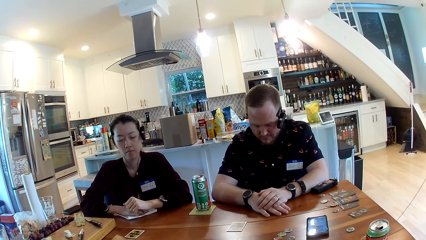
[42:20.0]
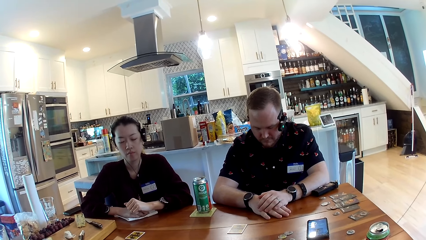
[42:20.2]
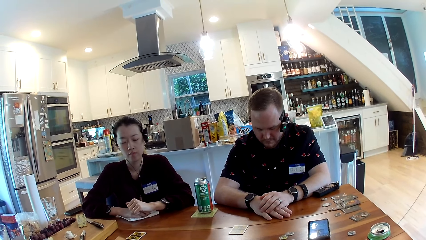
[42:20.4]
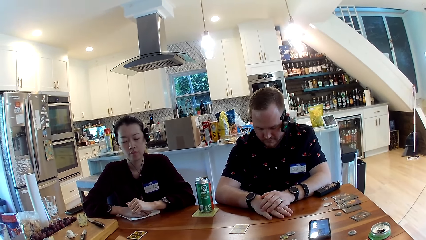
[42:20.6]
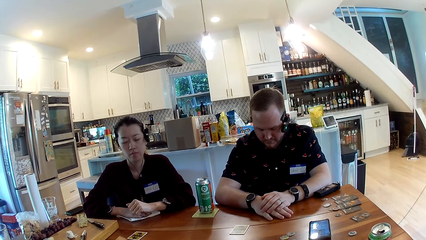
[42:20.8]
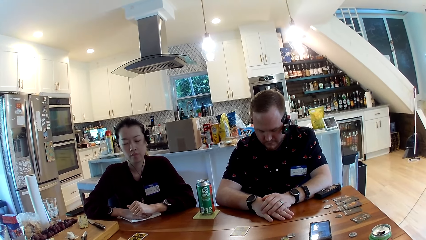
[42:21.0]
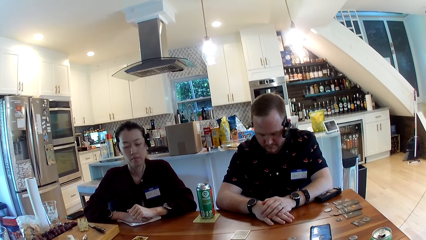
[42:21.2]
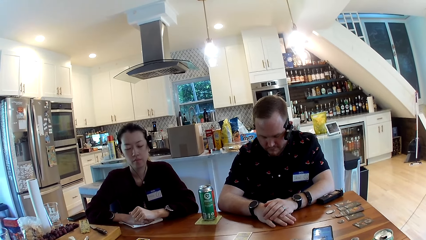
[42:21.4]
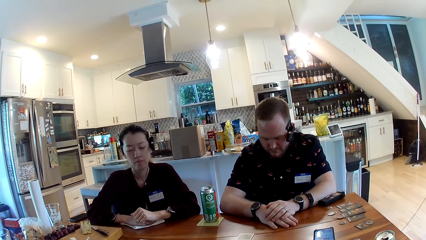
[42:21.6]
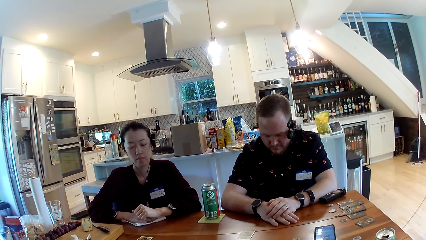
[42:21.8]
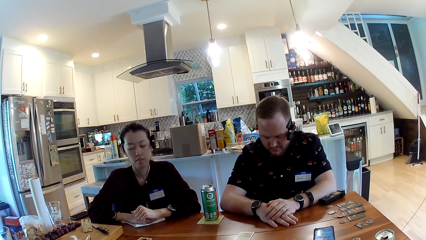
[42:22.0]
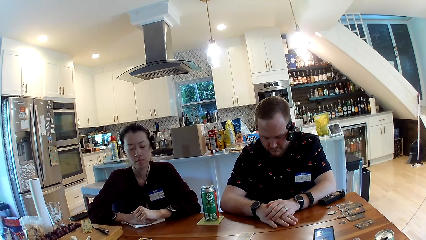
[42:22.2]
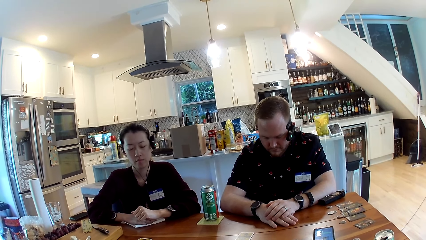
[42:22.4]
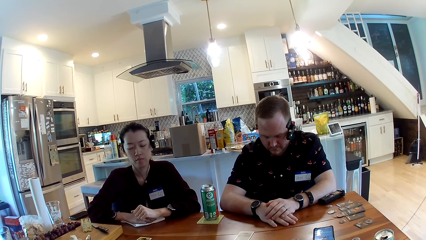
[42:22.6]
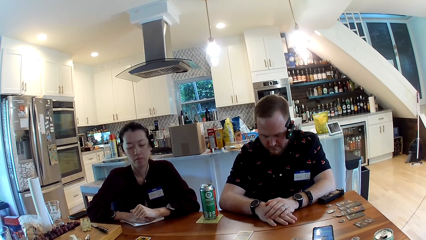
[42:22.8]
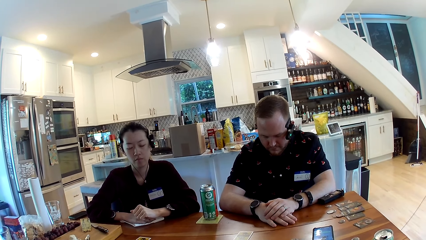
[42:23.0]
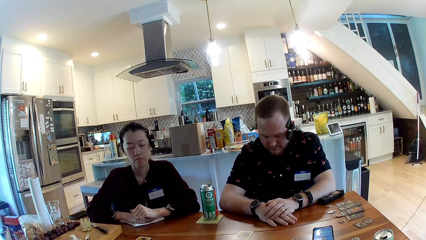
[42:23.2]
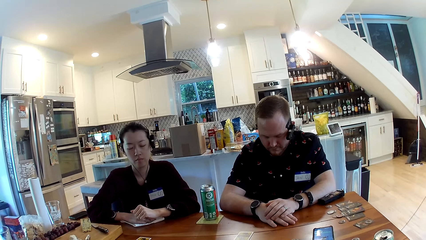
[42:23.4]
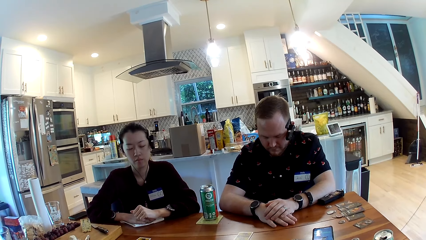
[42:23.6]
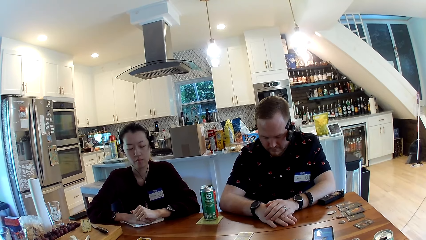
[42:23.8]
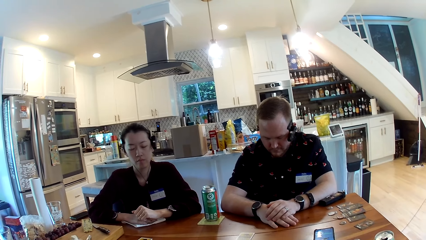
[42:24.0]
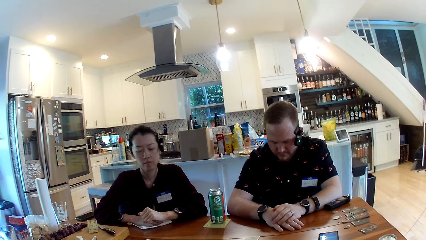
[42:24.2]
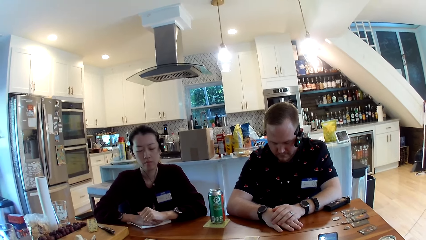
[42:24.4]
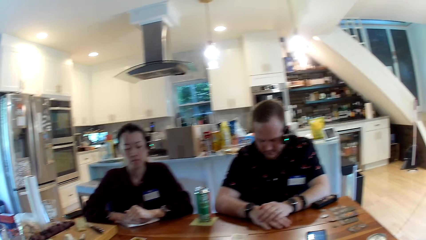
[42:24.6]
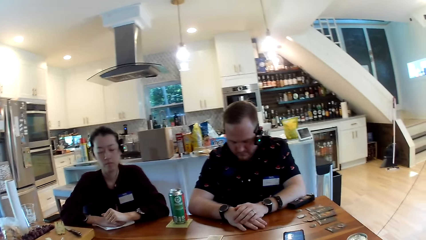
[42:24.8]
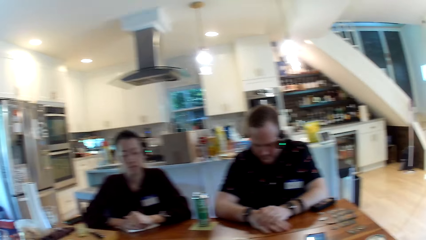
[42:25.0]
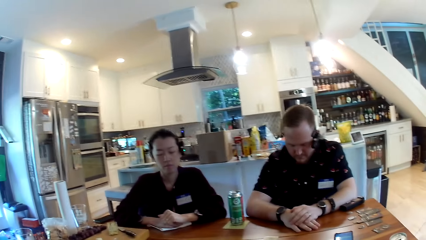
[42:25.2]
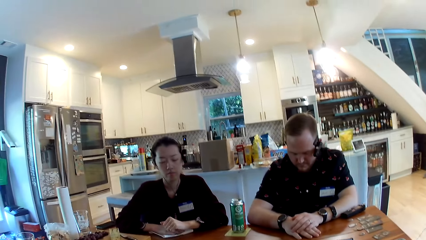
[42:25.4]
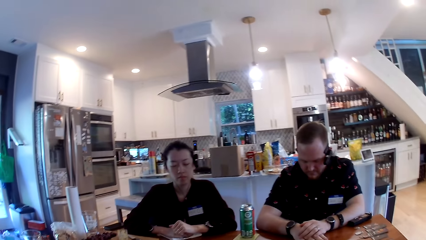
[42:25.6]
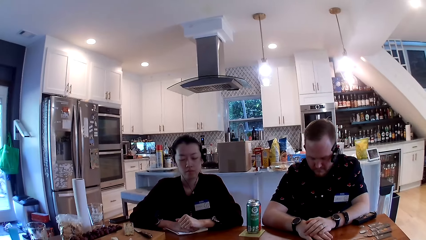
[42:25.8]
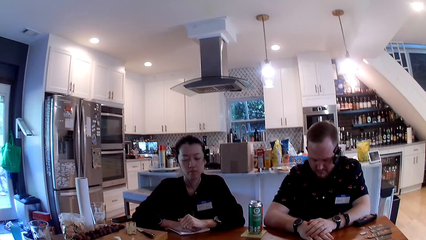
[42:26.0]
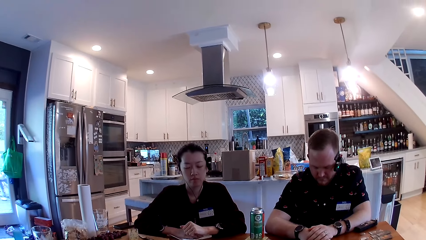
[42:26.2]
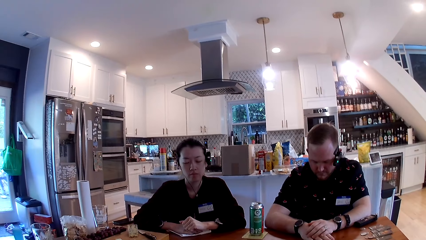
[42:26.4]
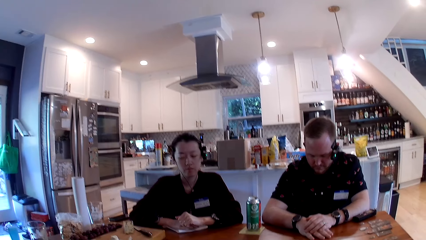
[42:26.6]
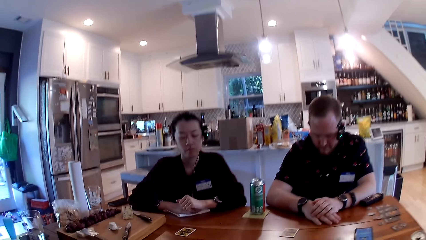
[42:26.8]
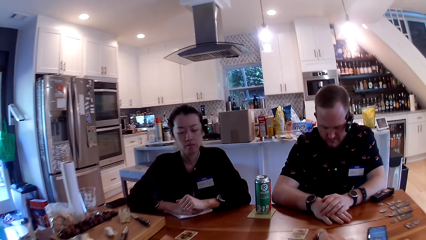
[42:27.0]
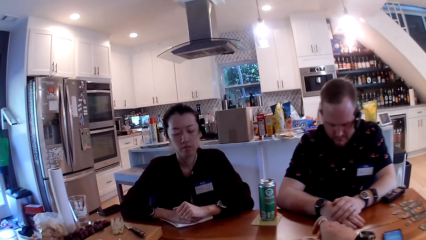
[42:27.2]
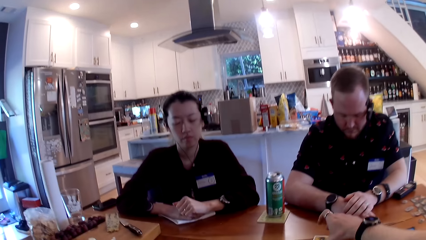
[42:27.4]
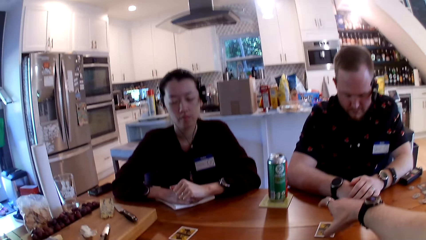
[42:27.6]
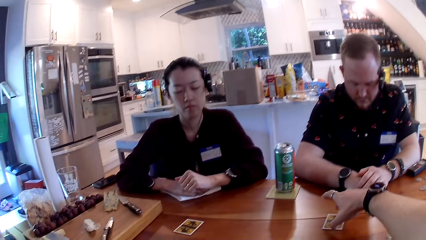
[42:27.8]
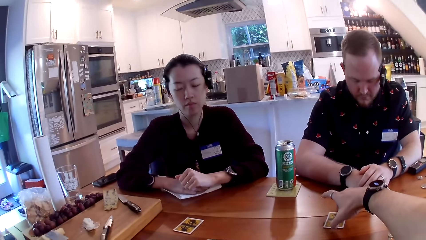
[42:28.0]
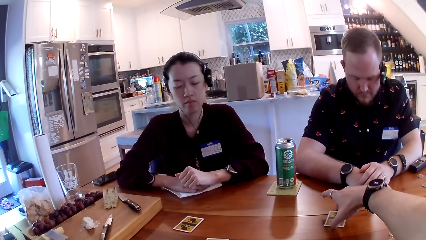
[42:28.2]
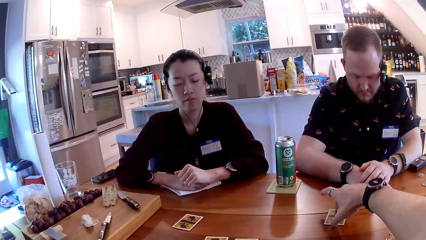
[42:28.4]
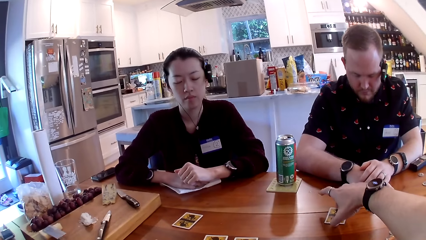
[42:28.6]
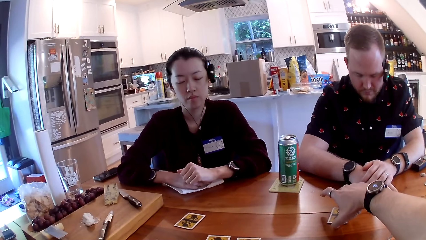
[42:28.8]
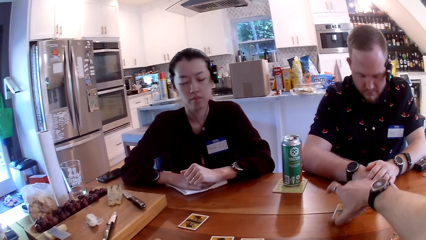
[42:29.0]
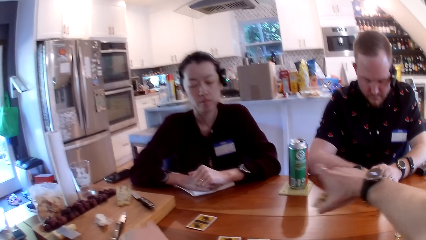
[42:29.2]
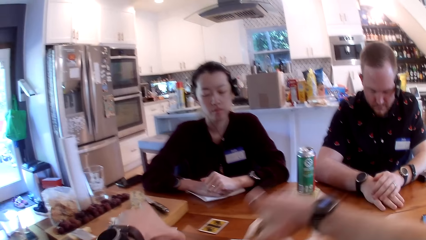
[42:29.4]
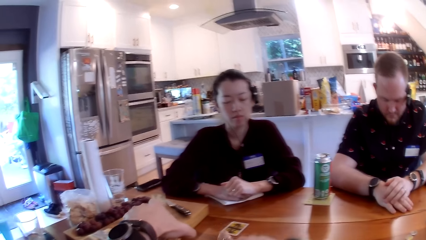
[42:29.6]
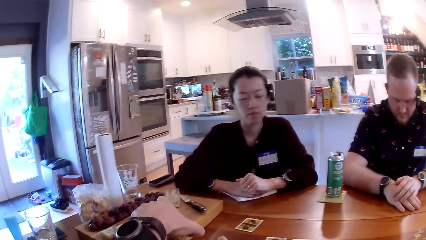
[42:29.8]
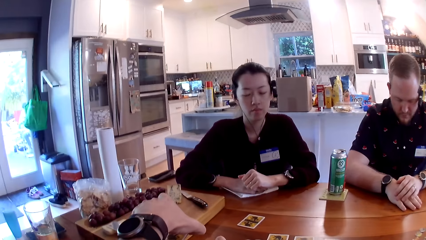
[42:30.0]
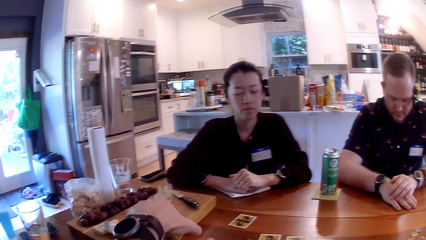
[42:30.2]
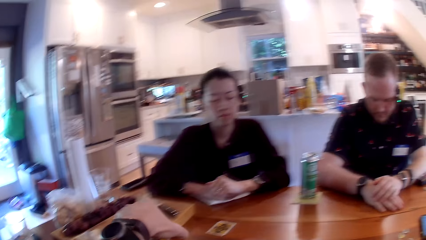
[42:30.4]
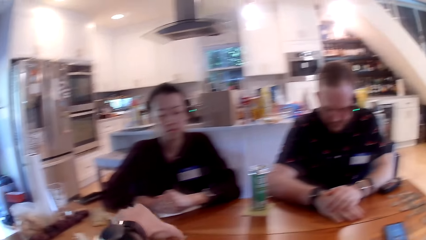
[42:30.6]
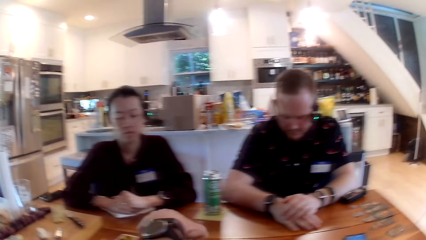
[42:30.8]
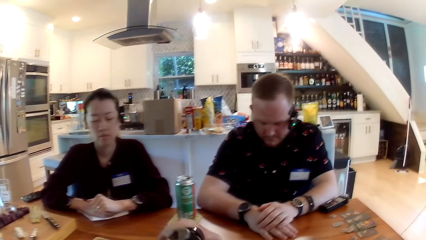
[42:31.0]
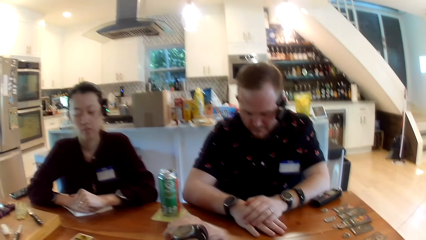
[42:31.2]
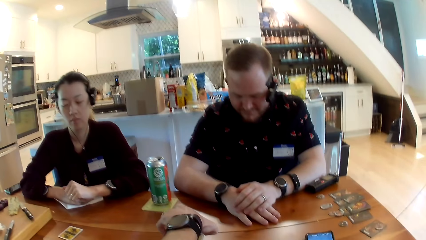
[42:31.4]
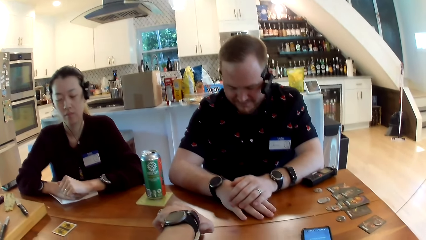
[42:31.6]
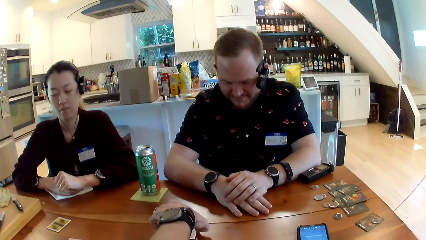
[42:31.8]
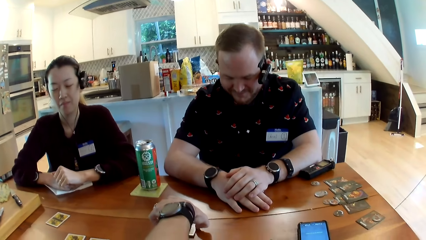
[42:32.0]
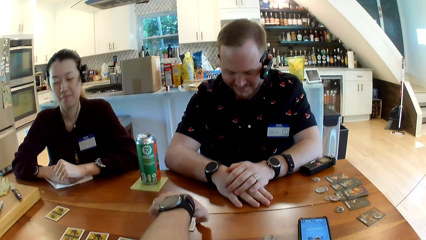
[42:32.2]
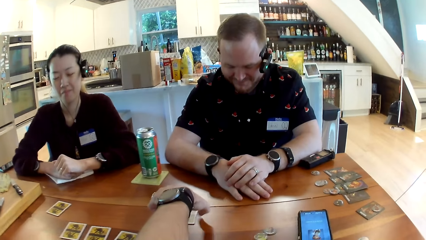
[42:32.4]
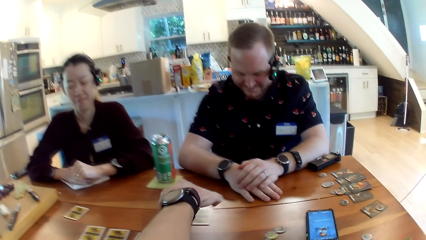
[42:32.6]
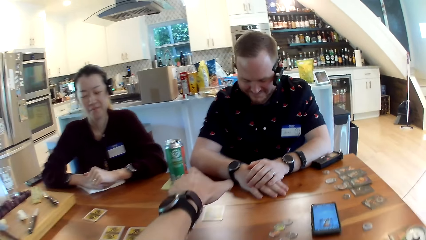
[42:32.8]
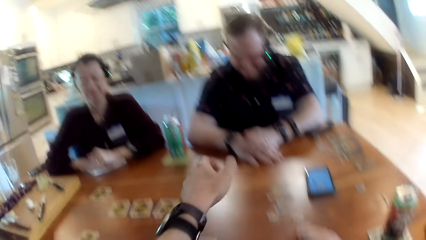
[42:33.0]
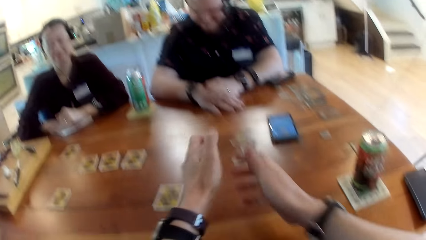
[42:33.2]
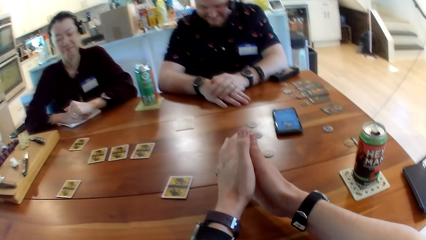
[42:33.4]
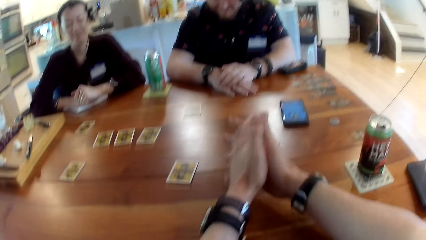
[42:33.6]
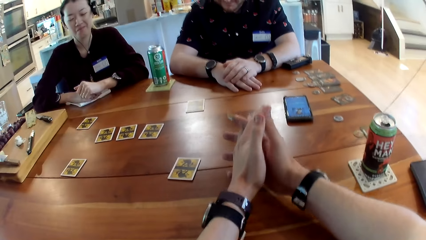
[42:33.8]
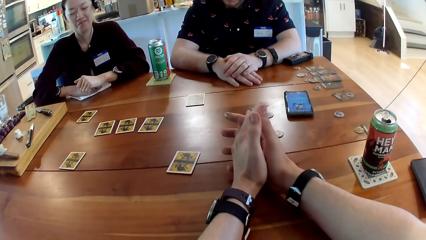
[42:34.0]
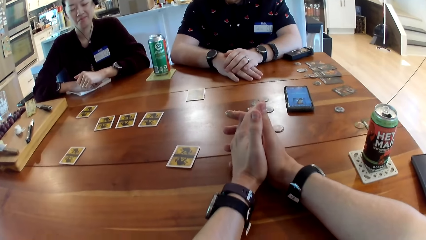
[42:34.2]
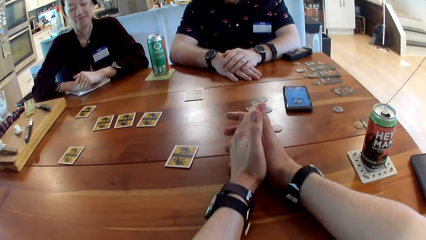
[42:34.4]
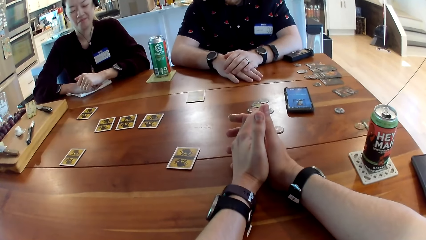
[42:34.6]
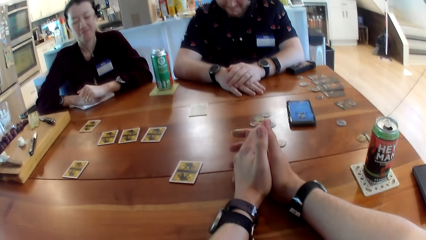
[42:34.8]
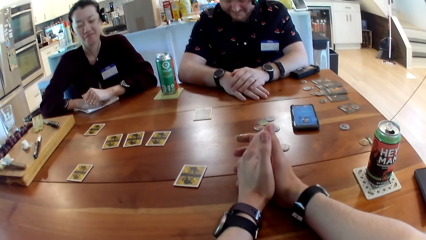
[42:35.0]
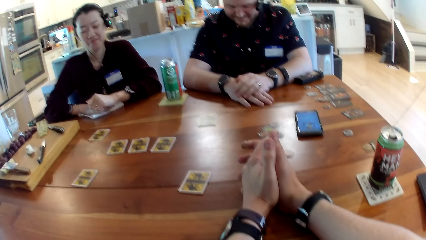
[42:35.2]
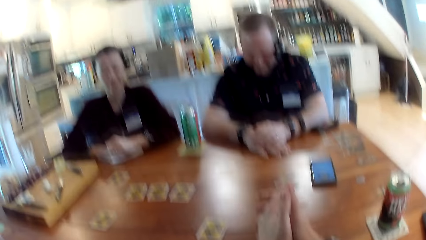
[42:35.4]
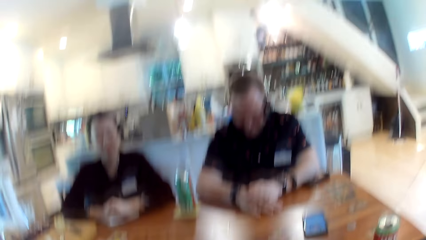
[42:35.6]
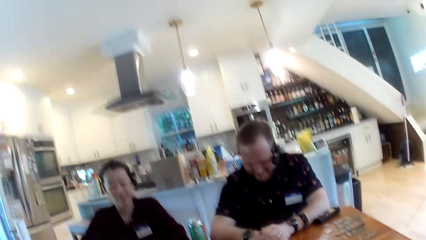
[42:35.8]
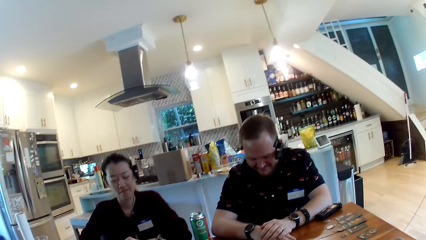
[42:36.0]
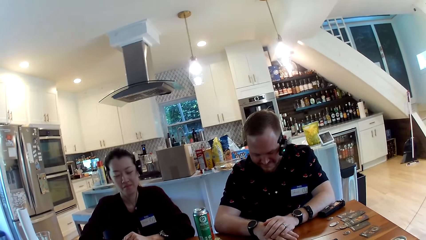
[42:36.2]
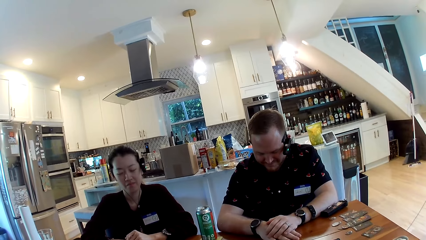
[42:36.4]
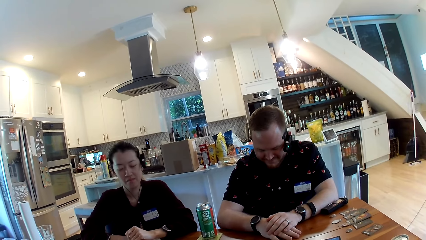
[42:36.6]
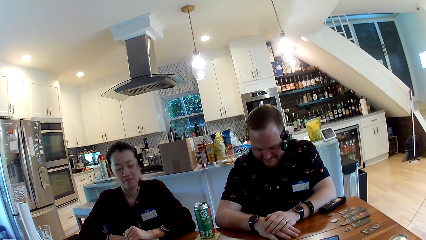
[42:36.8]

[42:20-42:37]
A person stares at the cards on the table. Another person stares at the cards on the table. The camera wearer stares at the cards on the table. He exchanges some cards on the table with his hands. He moves the card on the table. The first person stares at the cards on the table. The other person stares at the cards on the table. The camera wearer looks around the house. He stares at the first person and the other person.
